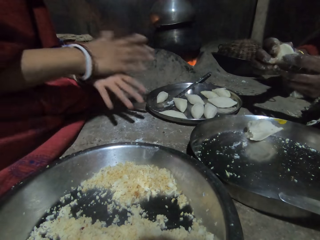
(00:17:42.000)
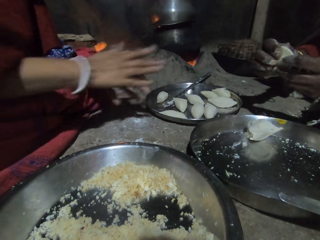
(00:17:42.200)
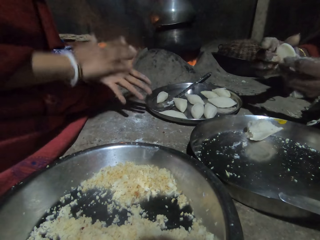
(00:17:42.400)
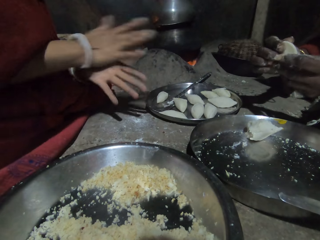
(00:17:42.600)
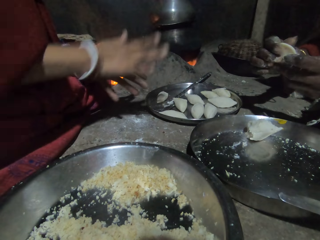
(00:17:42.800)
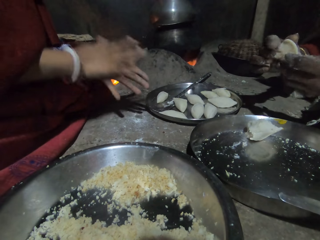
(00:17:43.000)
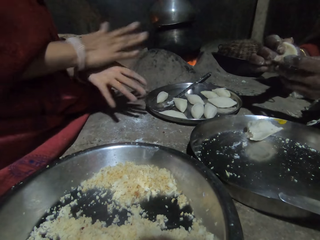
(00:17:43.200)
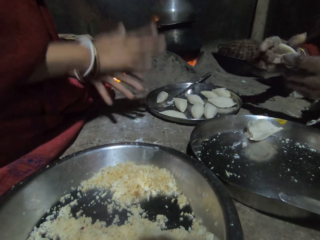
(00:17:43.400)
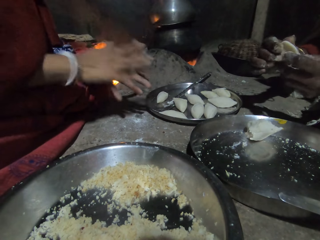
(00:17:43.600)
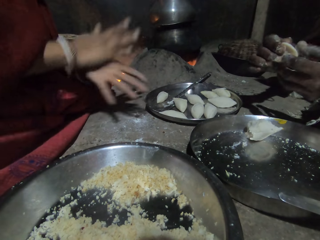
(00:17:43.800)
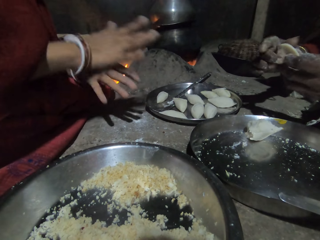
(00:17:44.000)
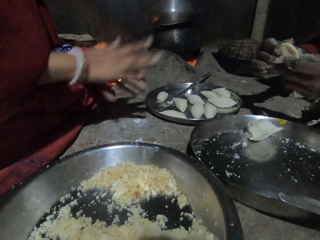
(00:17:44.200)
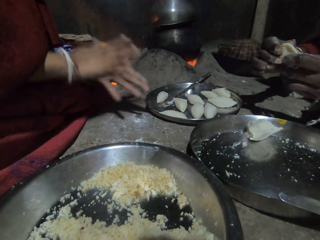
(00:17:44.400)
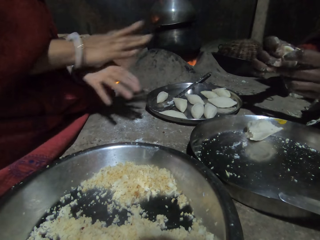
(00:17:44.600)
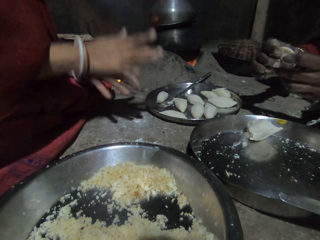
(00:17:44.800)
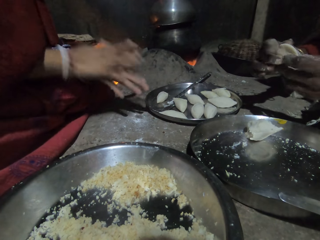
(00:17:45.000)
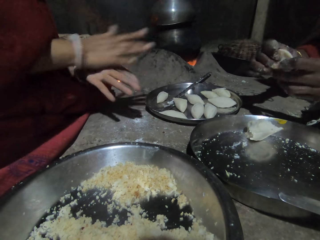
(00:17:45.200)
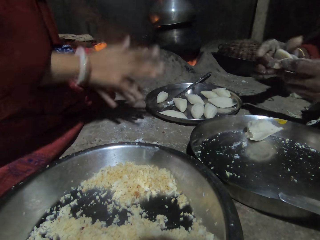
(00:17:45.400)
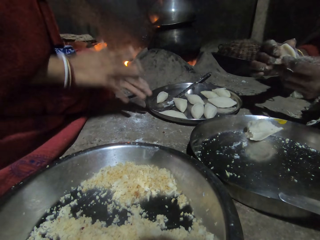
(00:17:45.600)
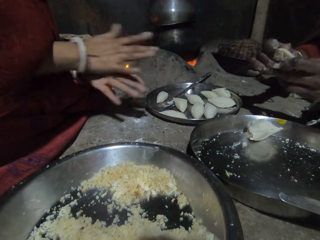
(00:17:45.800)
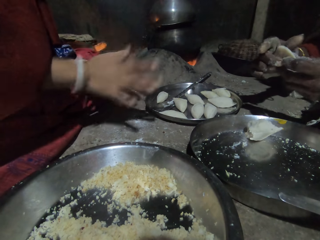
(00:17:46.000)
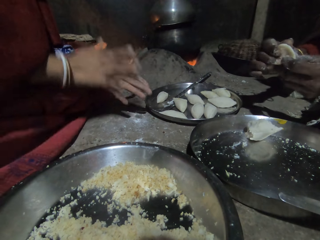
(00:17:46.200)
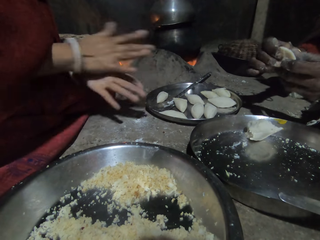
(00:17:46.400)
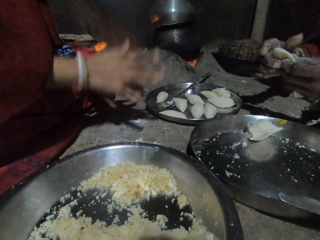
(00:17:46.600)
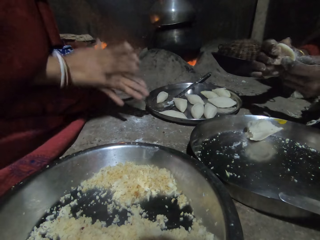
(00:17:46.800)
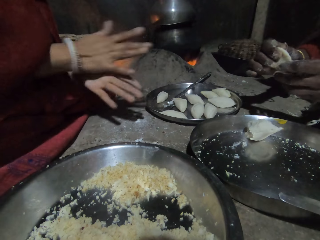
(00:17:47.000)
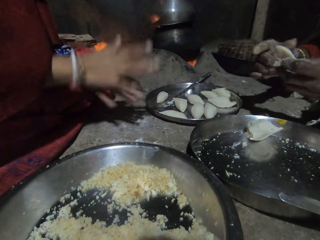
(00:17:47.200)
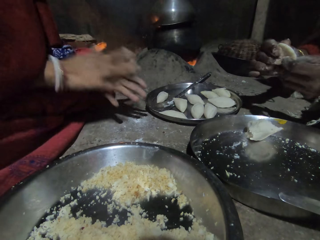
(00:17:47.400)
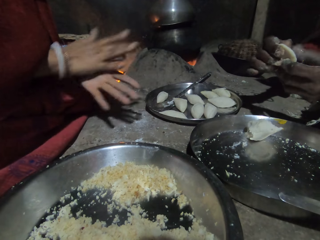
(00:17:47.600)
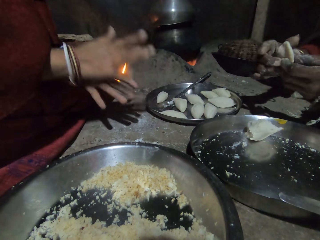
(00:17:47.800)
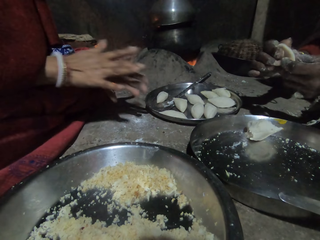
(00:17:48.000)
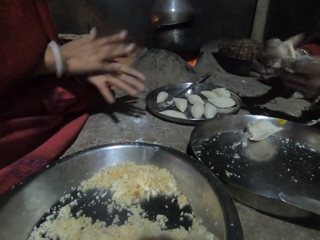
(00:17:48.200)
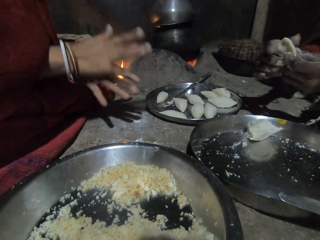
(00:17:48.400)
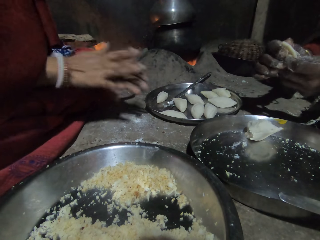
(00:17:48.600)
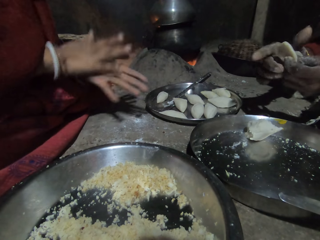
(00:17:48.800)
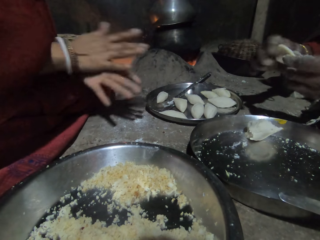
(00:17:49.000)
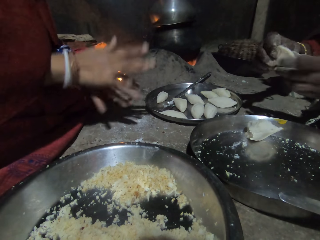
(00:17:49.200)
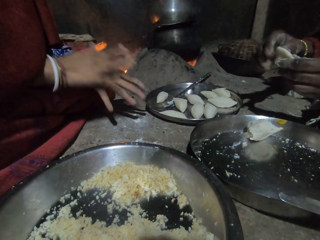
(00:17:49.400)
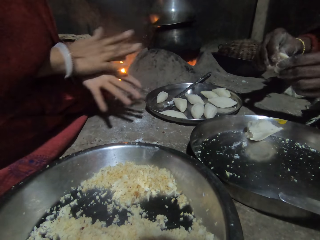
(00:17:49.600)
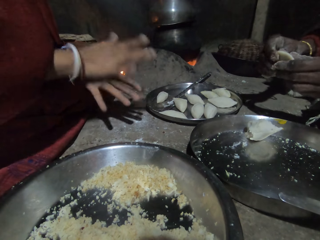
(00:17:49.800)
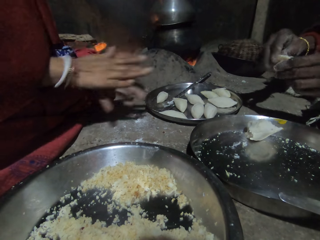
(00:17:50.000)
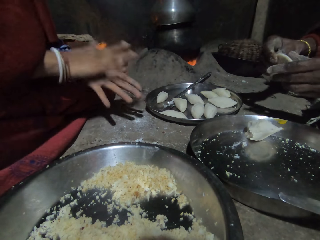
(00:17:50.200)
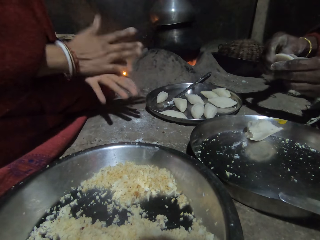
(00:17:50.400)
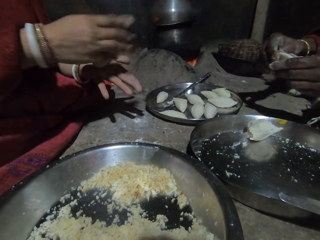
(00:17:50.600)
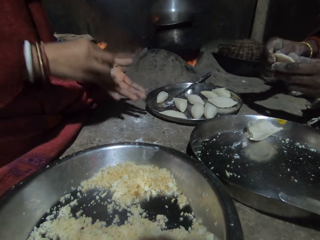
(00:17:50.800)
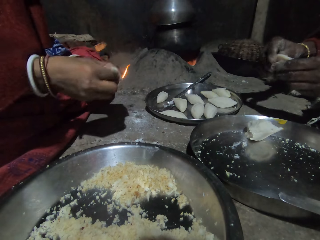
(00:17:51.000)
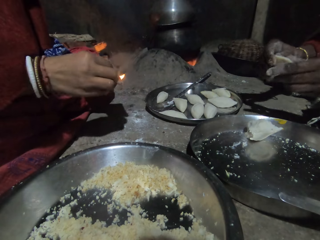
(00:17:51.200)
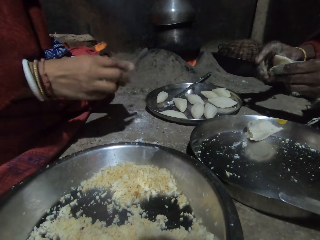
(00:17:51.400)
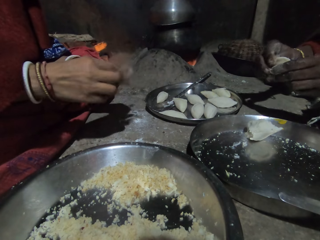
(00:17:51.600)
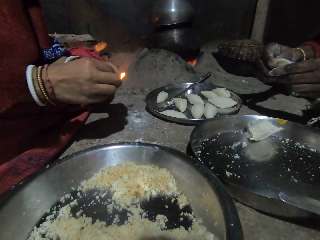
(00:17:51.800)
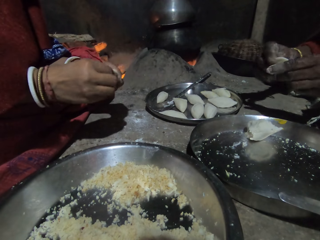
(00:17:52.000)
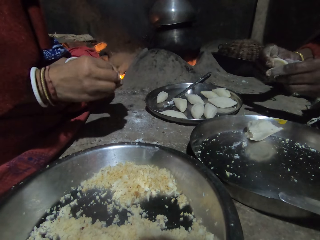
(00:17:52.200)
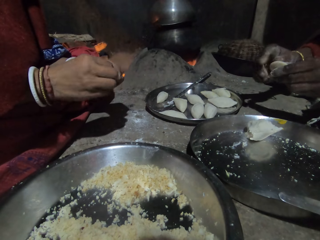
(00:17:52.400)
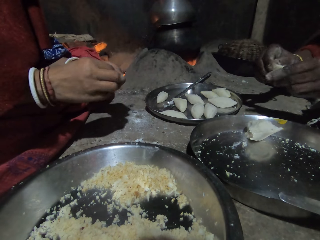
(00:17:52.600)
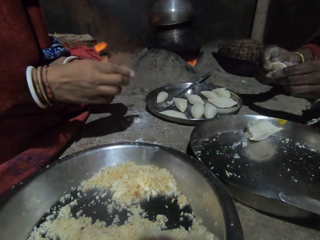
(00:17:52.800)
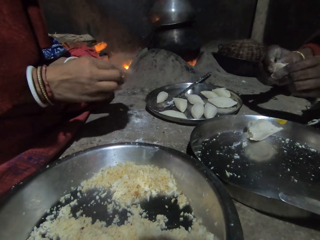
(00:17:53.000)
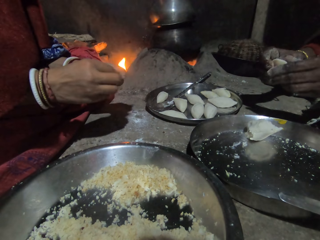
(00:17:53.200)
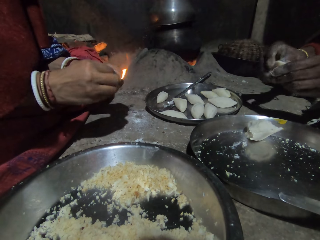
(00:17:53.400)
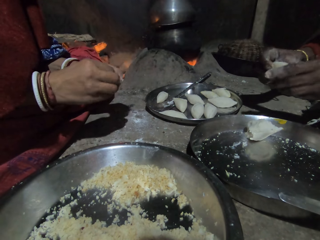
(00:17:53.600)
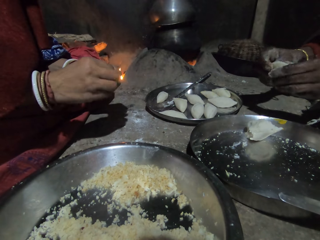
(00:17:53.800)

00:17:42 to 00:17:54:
The woman rolls the dough with her hands. She aligns the dough. She sharpens the dough in her hands.

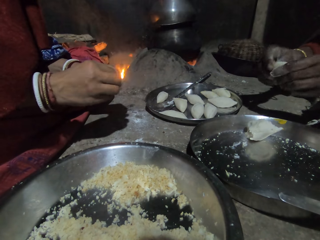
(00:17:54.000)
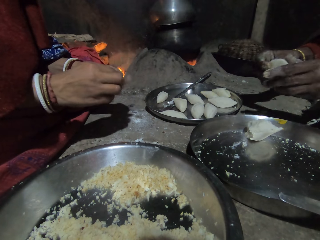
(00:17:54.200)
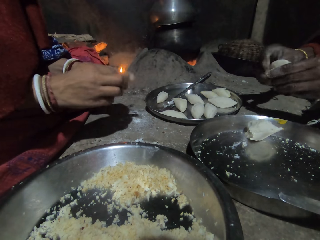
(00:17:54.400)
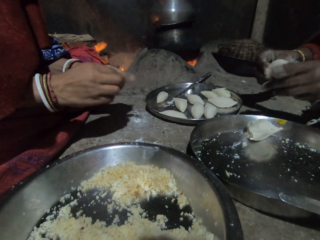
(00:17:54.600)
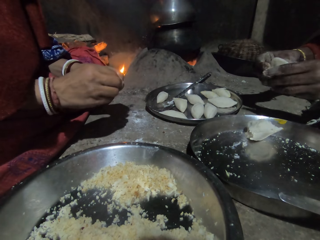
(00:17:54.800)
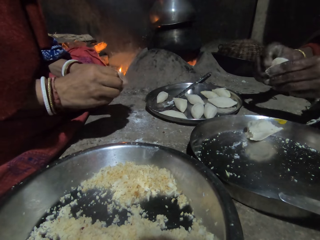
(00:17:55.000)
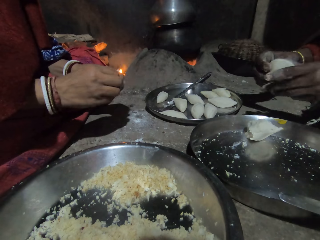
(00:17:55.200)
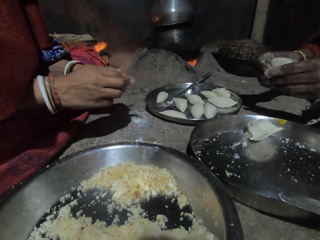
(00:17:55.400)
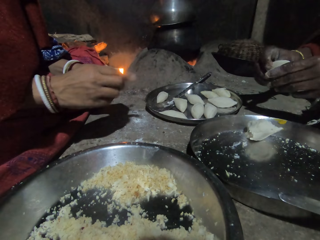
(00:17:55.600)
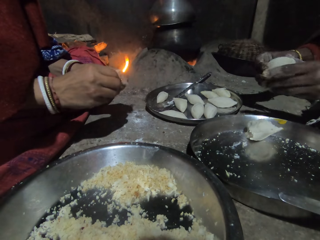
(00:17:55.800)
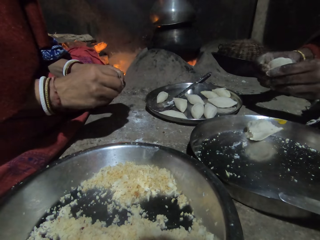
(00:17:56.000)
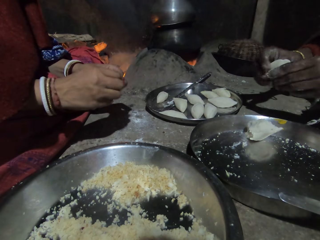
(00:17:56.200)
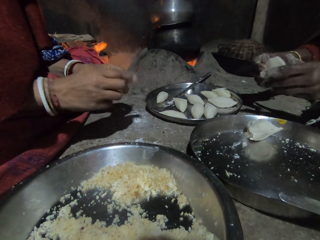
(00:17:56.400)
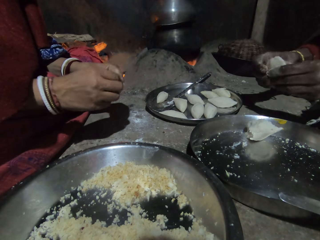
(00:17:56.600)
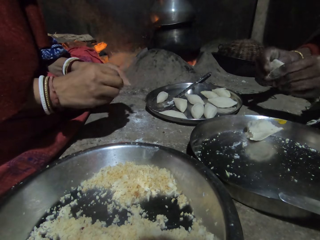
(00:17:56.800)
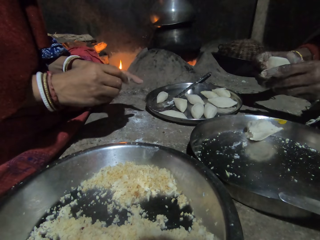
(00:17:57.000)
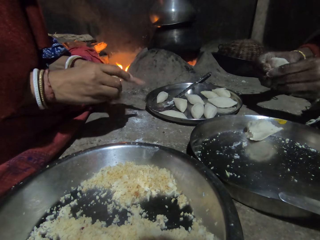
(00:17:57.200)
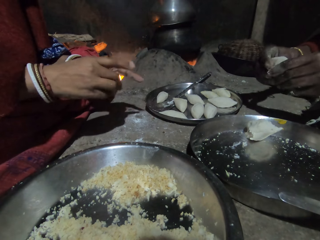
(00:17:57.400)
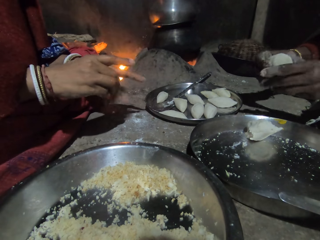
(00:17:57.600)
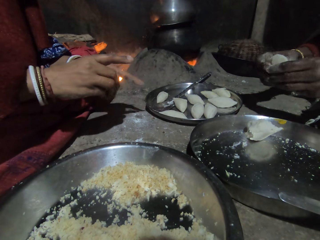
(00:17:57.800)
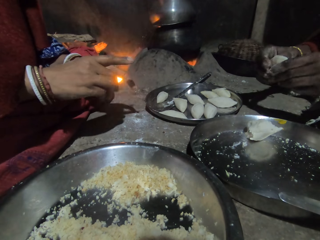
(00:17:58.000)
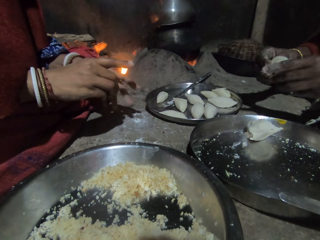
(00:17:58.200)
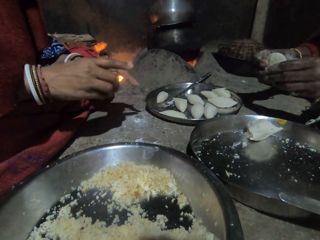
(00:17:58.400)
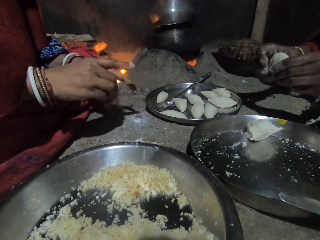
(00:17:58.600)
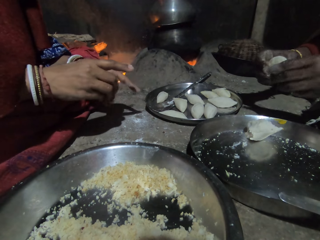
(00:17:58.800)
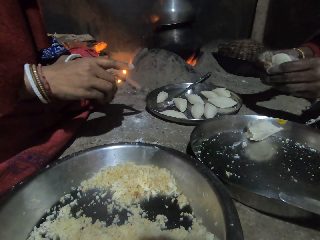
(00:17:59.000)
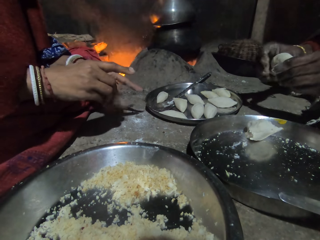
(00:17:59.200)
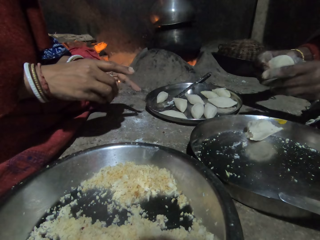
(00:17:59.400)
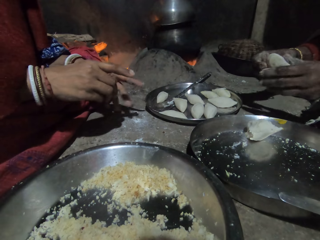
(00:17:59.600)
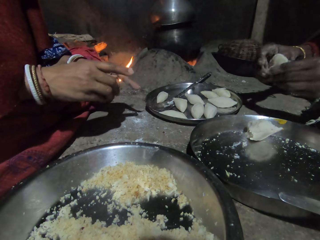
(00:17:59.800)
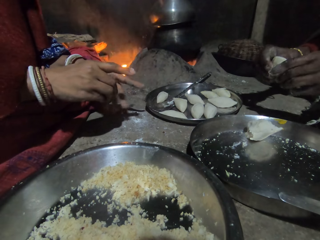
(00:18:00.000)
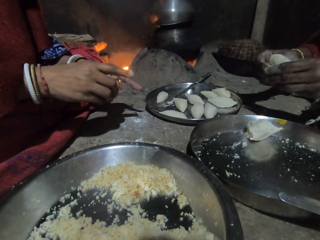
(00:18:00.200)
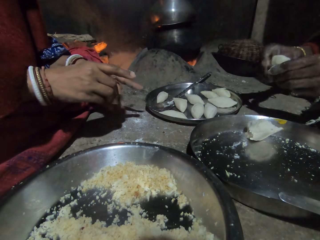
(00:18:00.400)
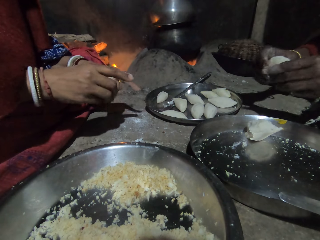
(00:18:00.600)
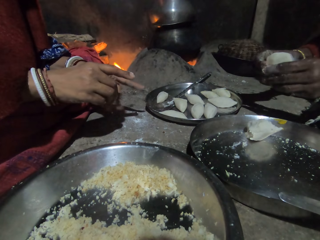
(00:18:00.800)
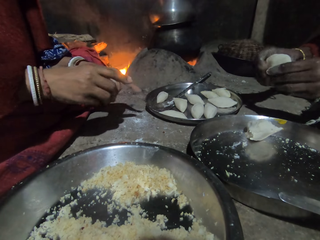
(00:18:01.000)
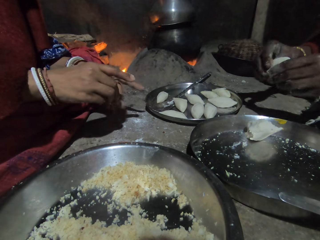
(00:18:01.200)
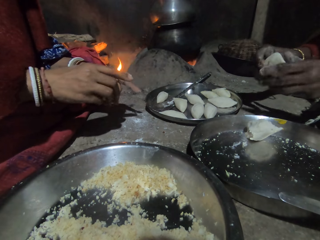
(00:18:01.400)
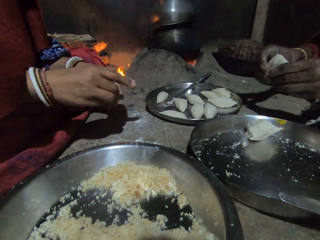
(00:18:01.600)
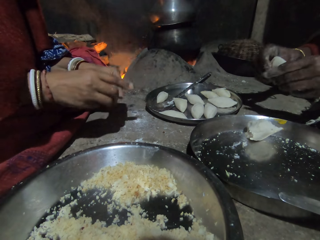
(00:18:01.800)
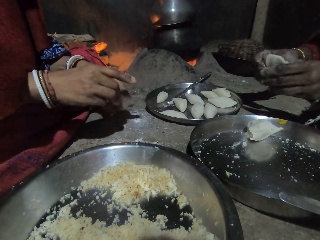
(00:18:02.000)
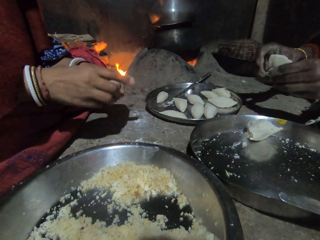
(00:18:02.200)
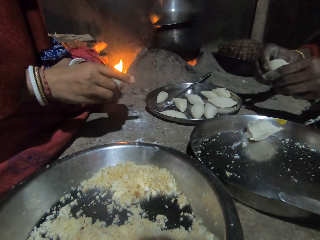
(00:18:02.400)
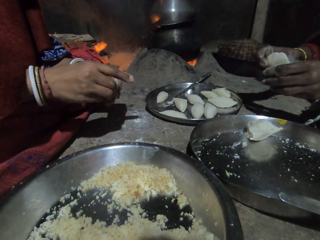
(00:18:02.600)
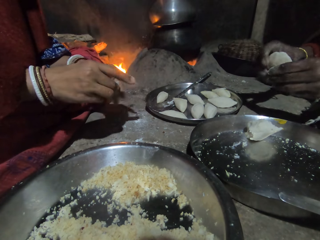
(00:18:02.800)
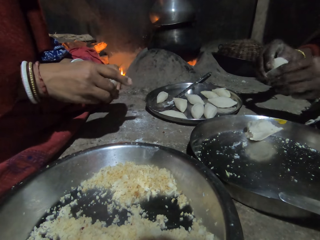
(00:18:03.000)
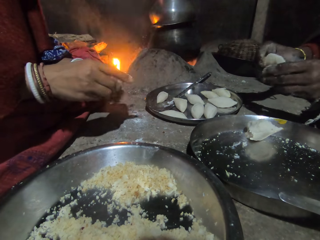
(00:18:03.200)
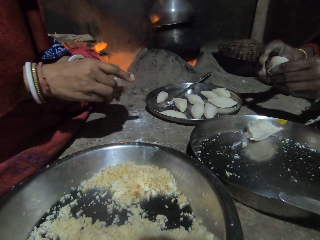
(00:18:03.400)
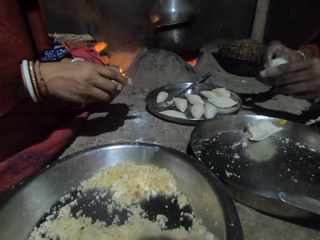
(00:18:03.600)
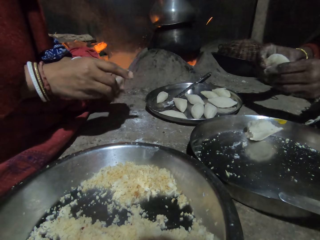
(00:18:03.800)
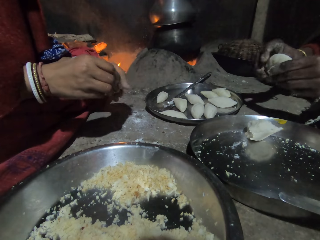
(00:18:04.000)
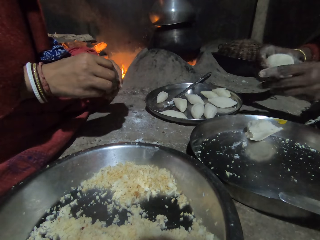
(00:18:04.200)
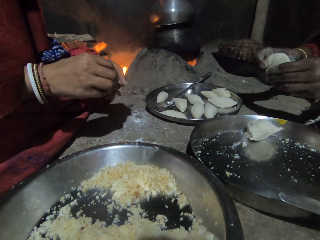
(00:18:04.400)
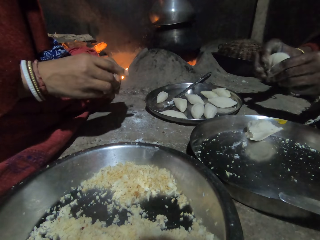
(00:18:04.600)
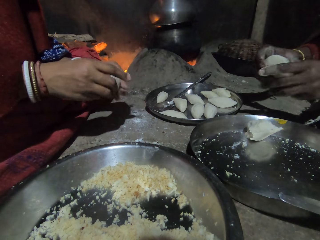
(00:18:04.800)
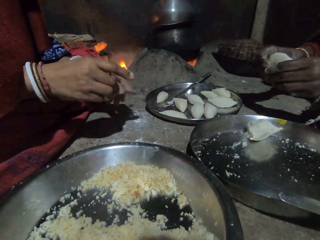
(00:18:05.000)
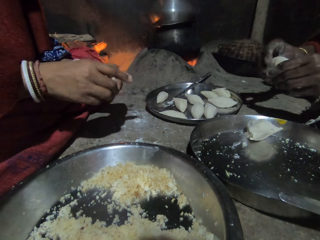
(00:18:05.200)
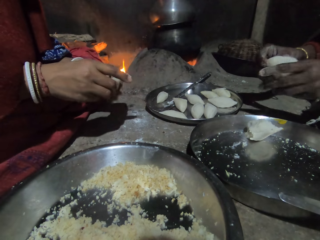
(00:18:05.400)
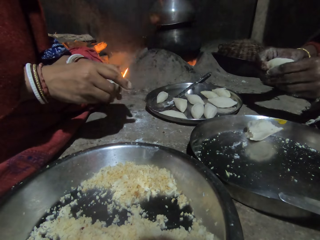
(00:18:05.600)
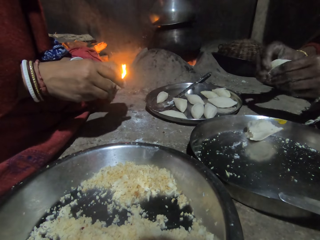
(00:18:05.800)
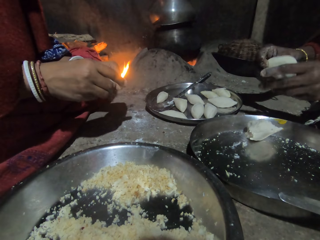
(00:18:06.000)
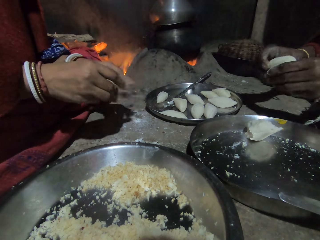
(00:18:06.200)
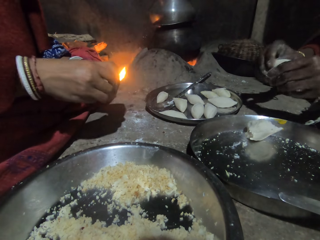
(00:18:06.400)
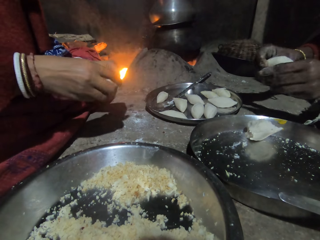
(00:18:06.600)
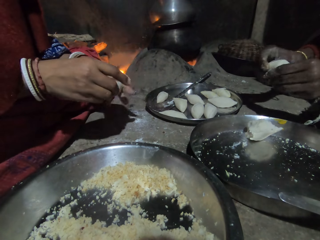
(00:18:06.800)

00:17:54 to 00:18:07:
A man aligns dough. A woman aligns the dough.
